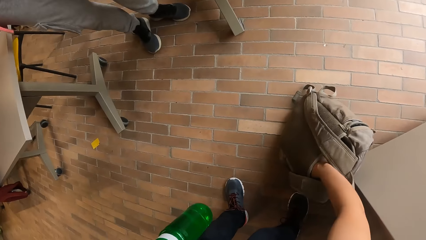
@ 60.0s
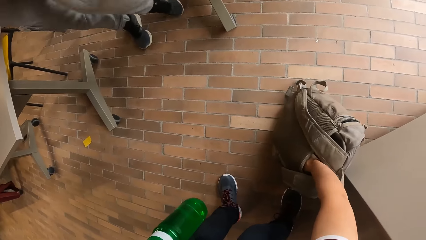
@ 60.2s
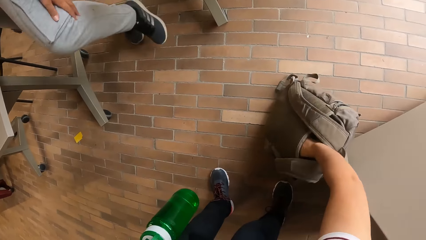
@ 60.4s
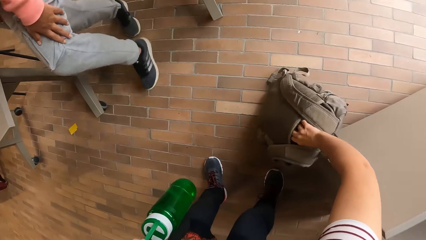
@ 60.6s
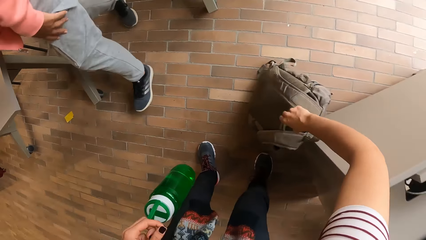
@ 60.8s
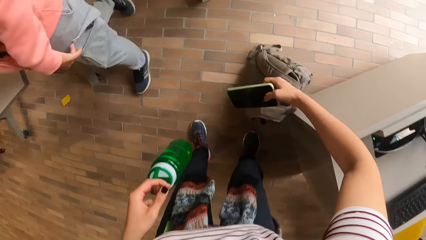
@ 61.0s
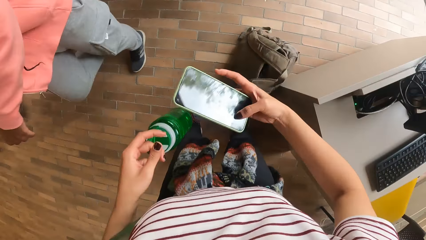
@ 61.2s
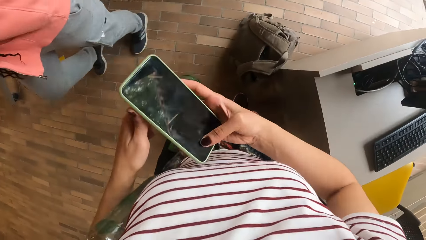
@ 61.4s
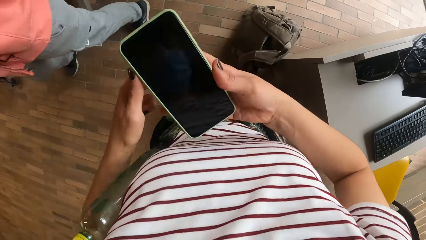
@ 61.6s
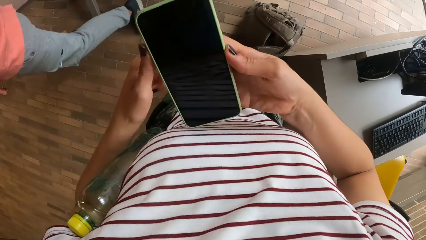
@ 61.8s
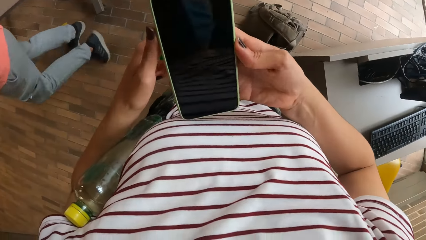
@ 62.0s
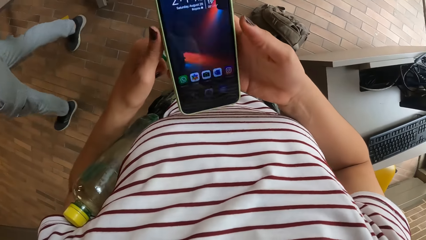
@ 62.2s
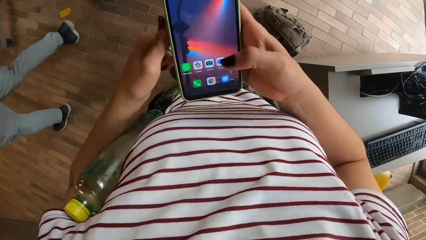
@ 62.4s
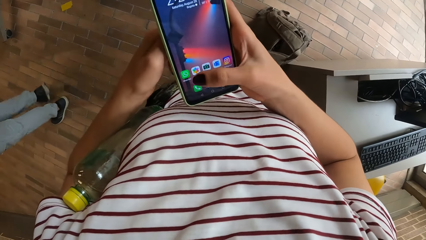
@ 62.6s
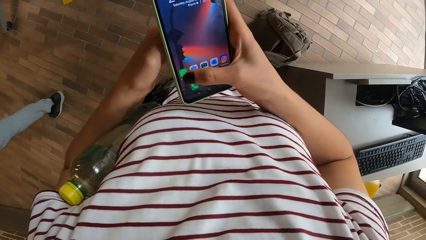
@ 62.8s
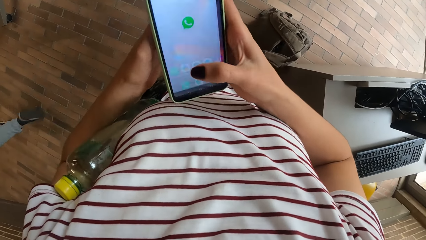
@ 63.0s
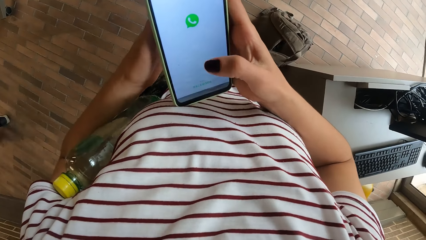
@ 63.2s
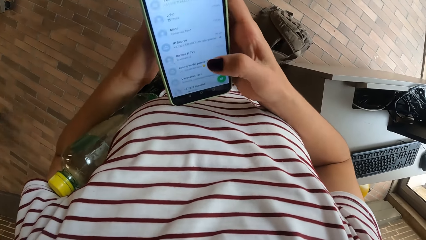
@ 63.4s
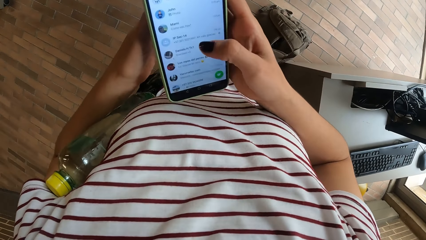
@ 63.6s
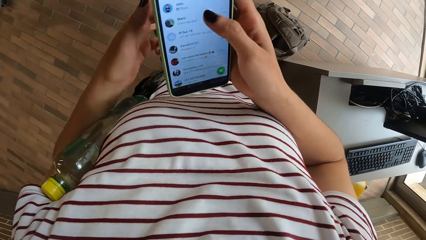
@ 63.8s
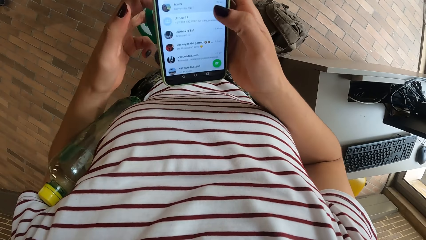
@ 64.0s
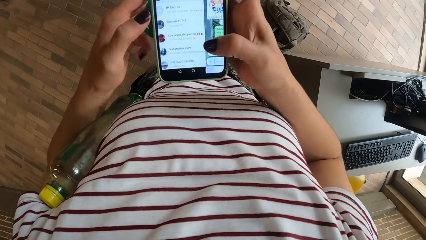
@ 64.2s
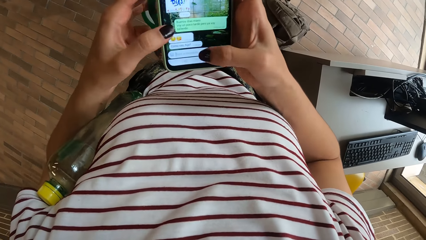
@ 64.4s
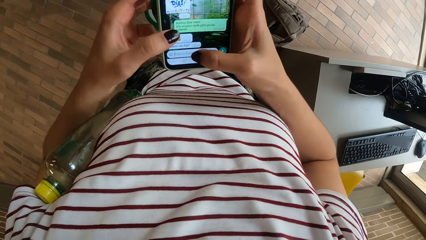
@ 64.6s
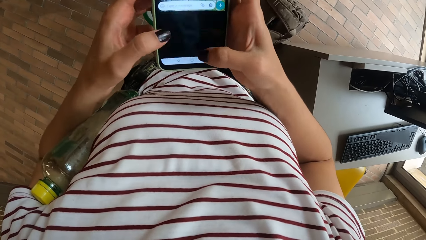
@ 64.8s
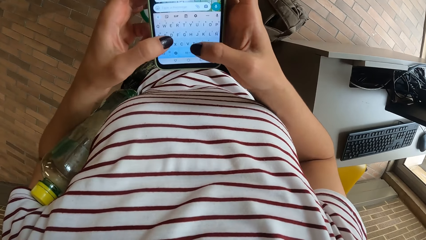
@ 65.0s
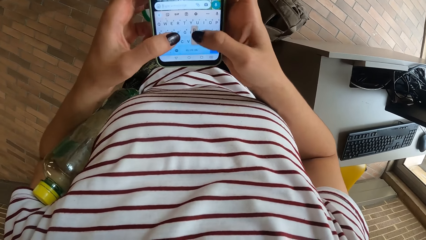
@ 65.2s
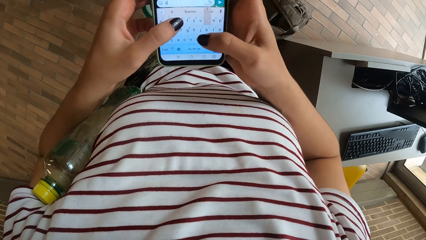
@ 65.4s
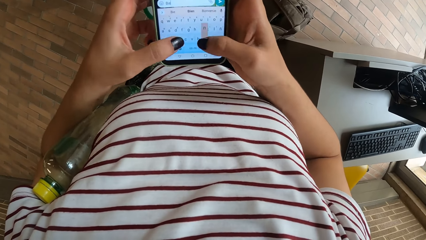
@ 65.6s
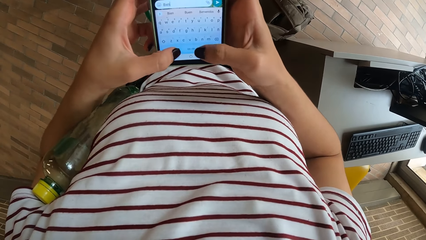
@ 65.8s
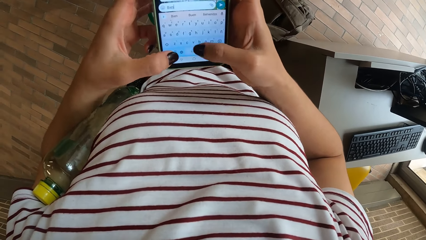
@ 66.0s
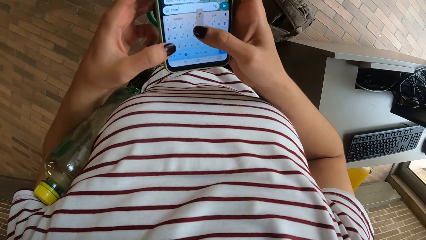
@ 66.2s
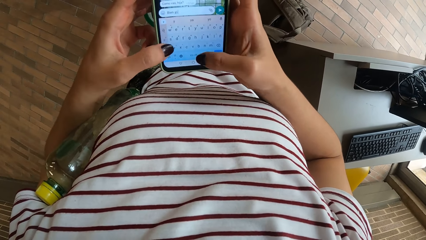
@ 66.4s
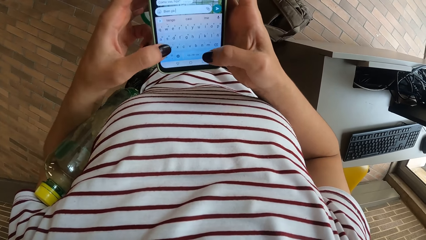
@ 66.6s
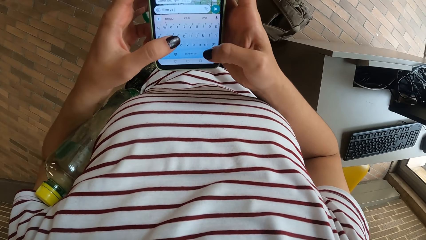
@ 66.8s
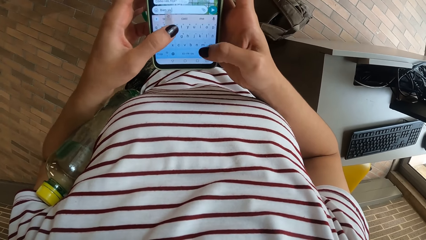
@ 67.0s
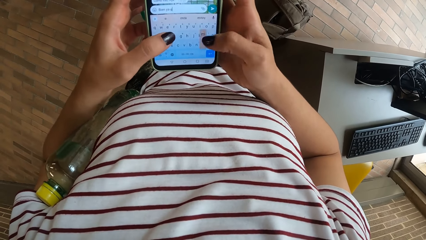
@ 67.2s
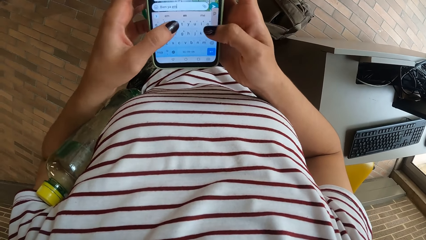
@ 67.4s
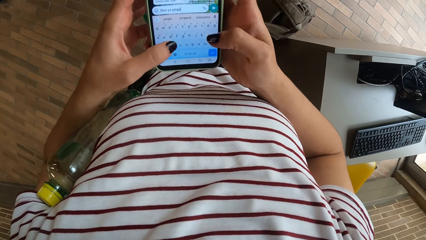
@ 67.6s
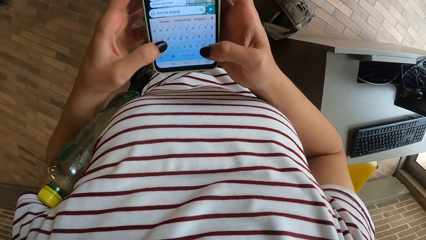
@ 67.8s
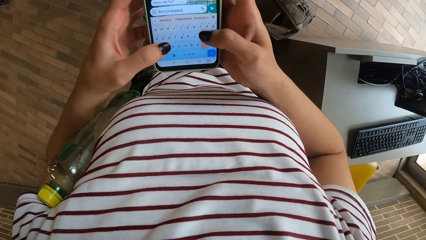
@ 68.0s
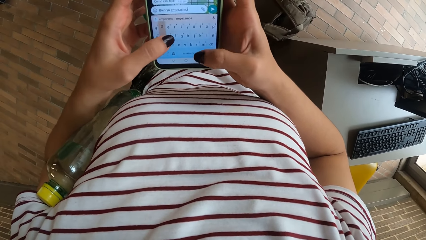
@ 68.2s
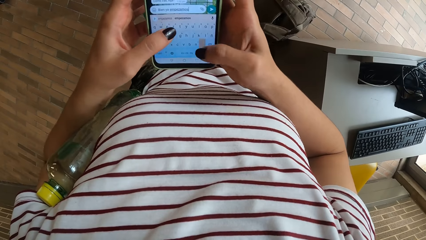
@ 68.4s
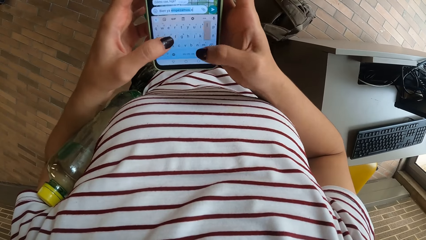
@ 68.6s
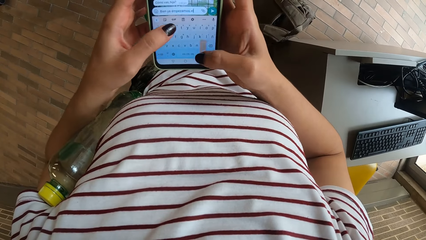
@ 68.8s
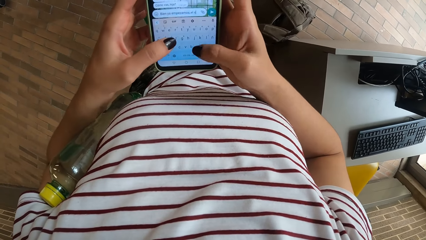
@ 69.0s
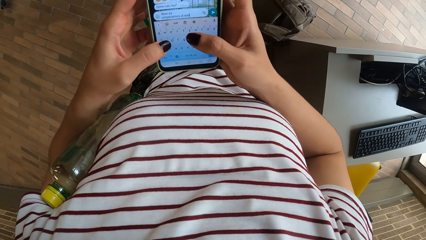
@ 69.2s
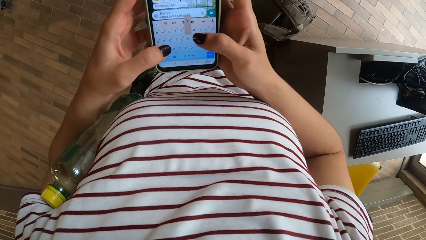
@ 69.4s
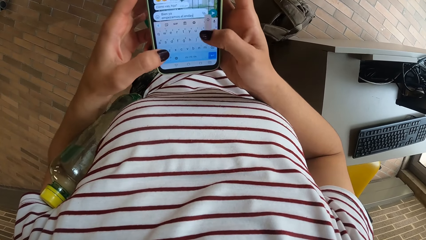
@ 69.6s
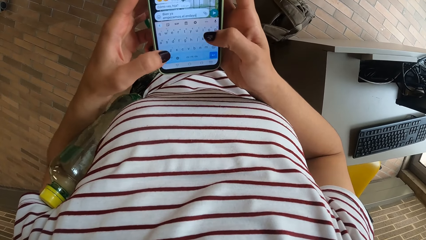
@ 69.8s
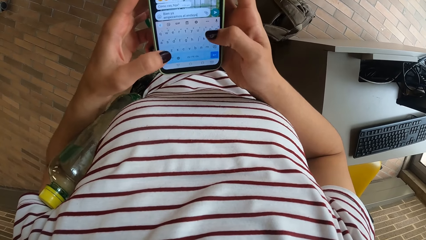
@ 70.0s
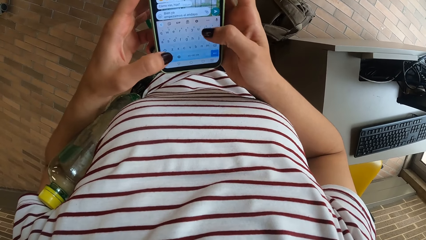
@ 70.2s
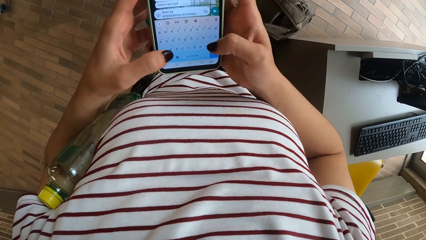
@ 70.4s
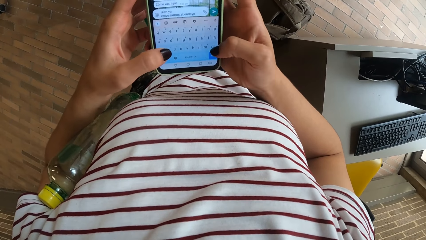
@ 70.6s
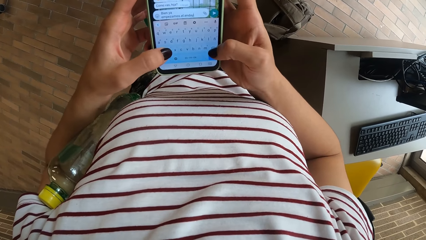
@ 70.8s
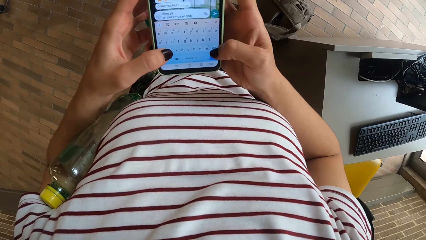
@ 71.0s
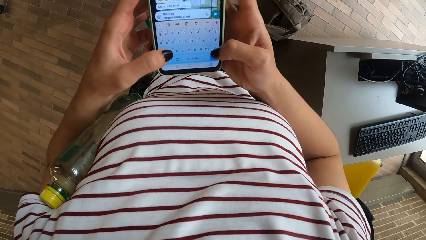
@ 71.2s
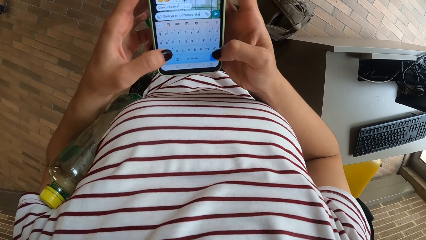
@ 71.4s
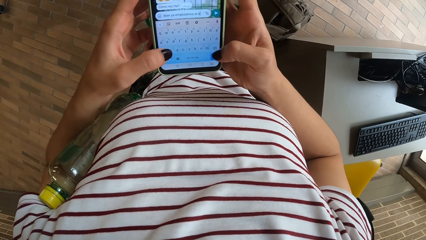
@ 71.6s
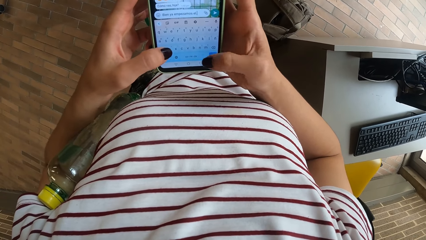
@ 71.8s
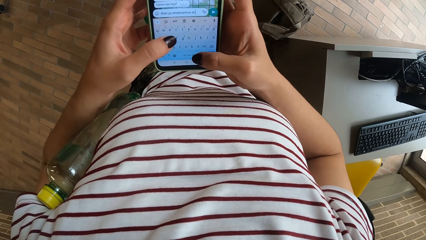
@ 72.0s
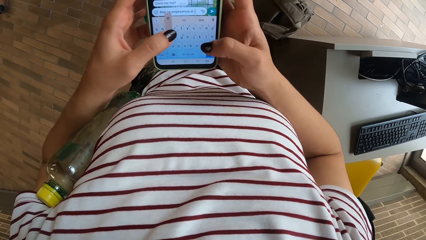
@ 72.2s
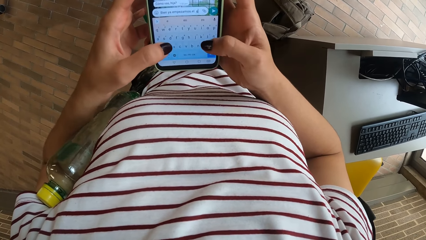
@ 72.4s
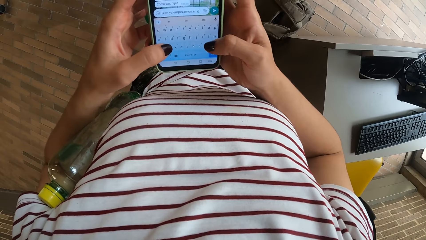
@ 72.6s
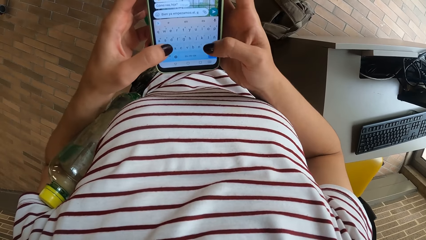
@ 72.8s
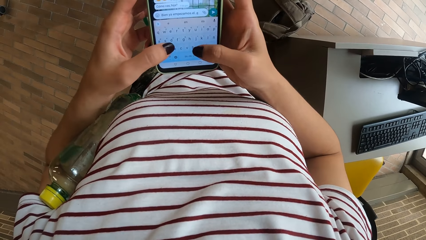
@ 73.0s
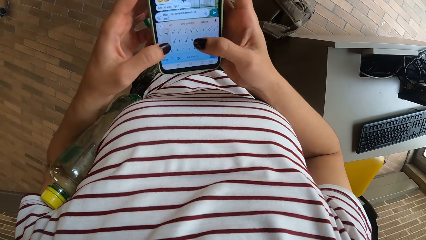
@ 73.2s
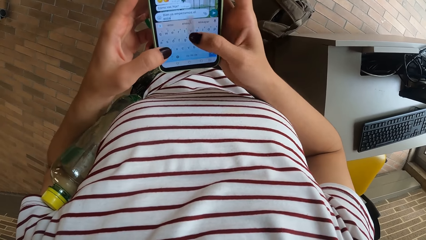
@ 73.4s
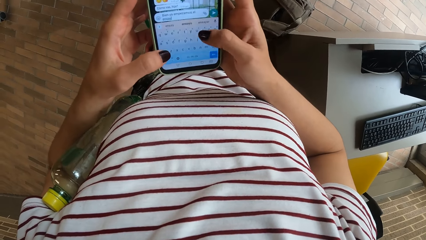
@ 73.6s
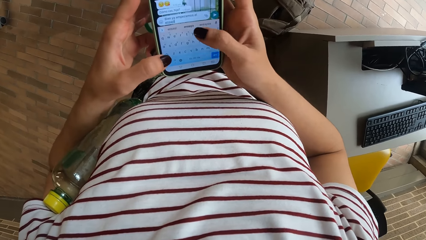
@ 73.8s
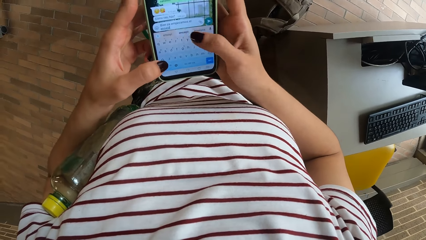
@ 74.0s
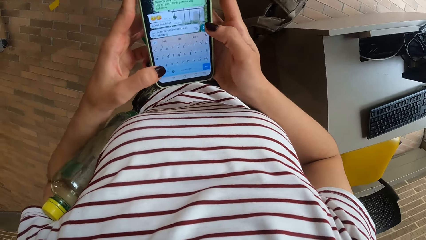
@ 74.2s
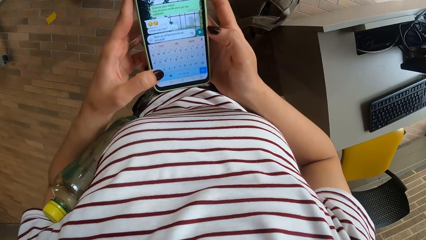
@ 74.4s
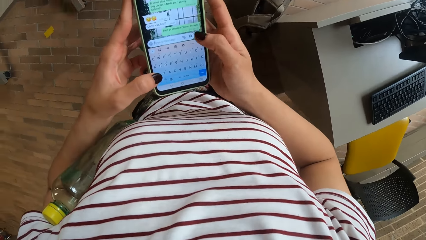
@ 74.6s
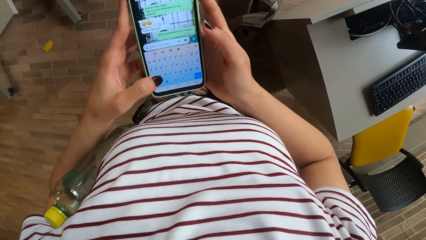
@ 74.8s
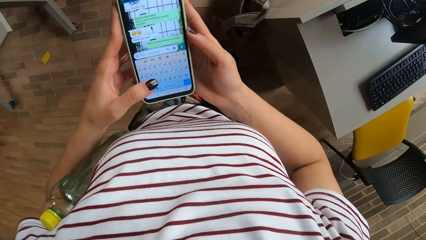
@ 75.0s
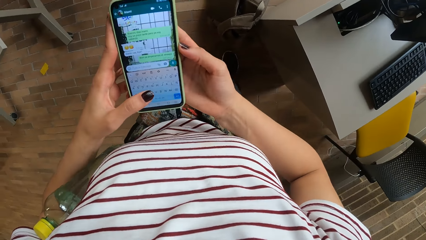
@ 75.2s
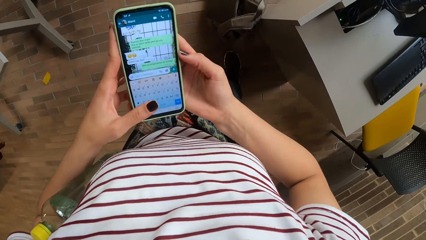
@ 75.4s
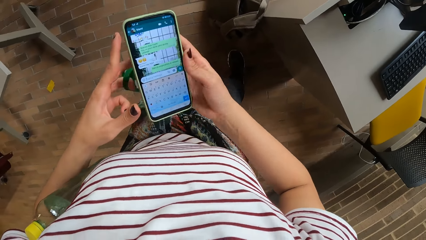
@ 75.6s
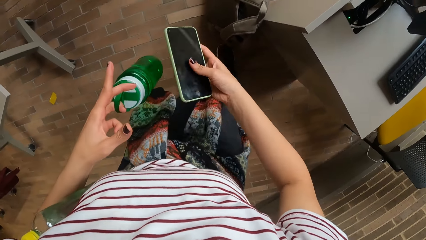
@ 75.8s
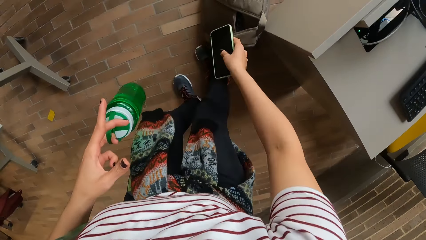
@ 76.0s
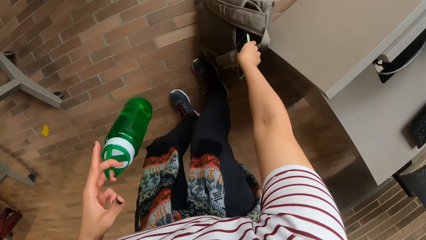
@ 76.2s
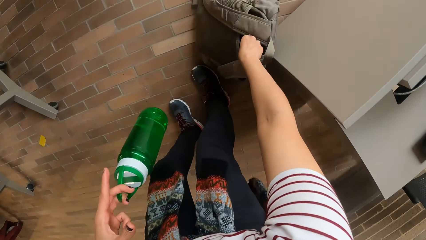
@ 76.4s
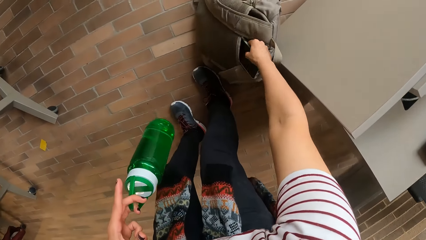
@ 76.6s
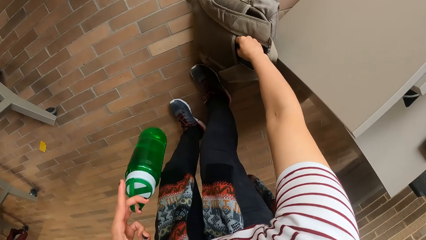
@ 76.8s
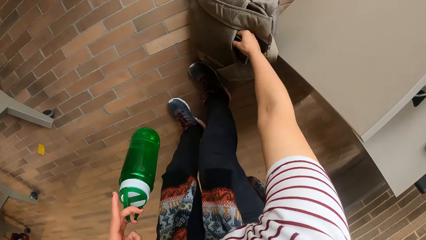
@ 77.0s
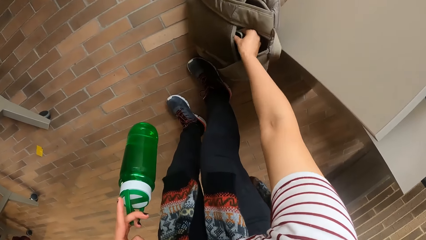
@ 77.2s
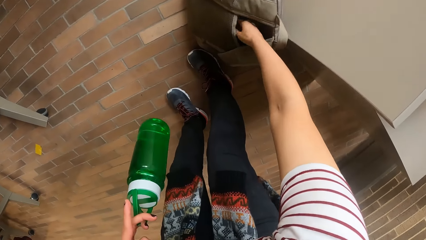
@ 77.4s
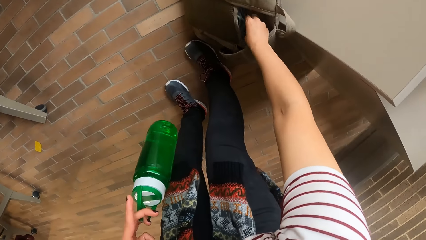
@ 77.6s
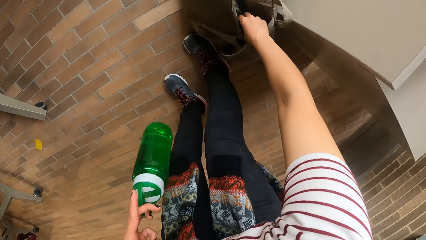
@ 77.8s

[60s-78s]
The camera wearer operates the phone with her right hand. She operates the phone with both hands. She puts the phone in the bag on the floor.
